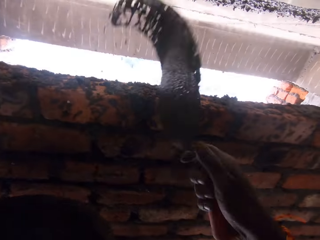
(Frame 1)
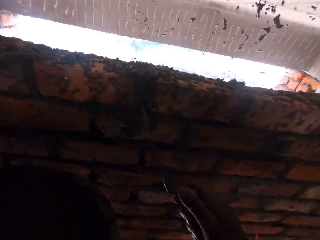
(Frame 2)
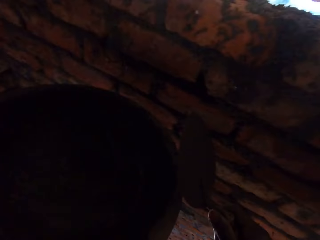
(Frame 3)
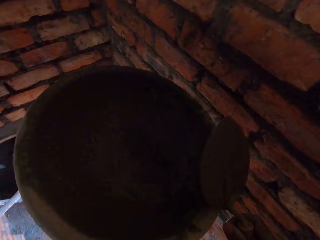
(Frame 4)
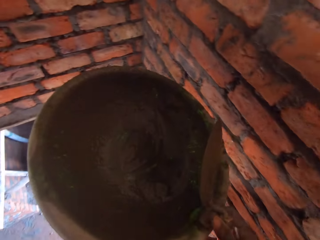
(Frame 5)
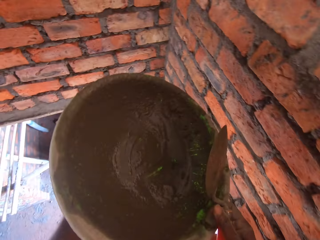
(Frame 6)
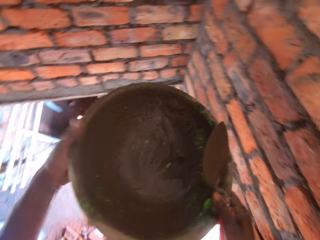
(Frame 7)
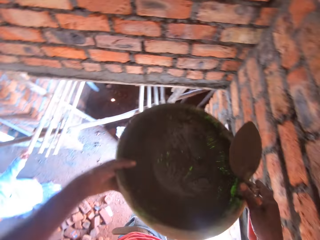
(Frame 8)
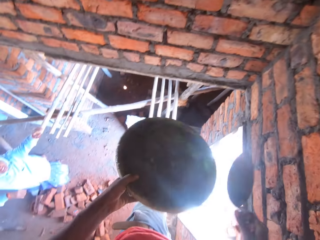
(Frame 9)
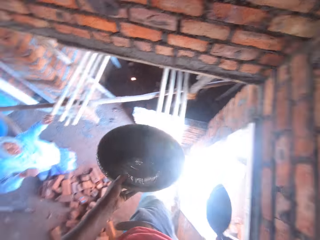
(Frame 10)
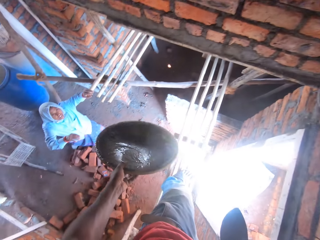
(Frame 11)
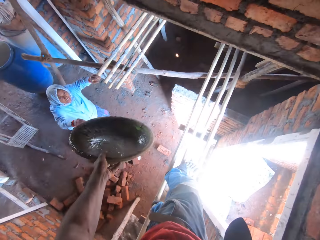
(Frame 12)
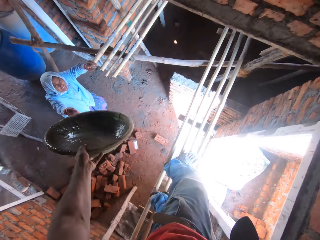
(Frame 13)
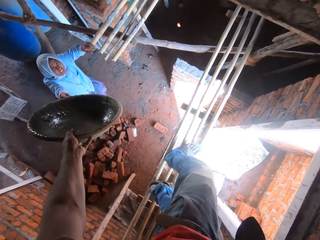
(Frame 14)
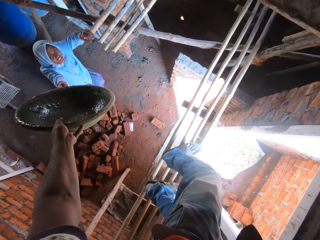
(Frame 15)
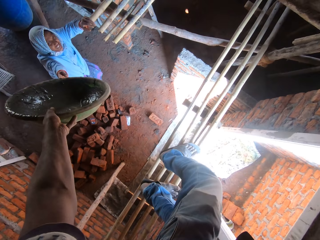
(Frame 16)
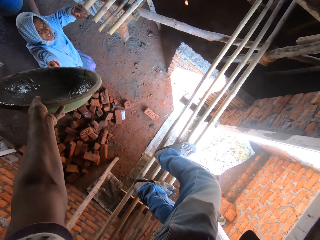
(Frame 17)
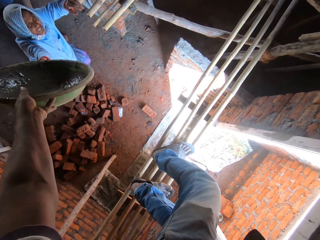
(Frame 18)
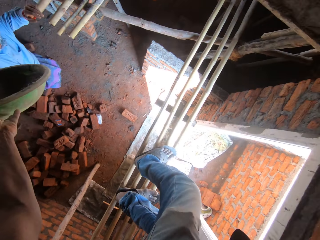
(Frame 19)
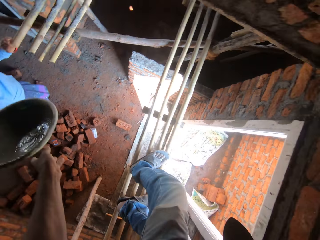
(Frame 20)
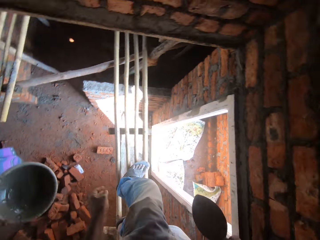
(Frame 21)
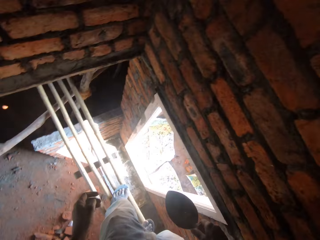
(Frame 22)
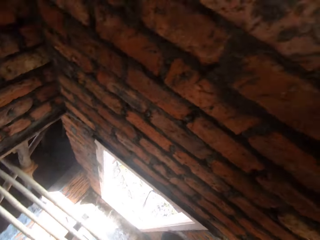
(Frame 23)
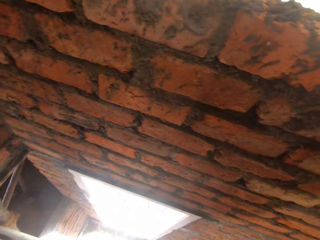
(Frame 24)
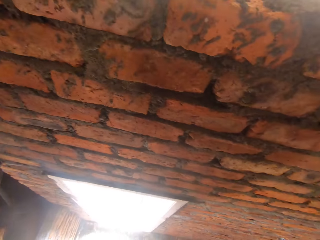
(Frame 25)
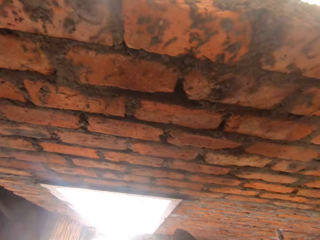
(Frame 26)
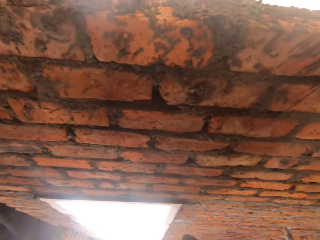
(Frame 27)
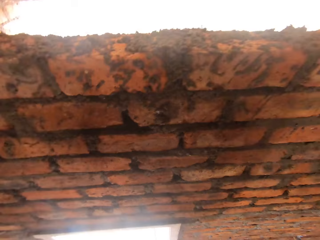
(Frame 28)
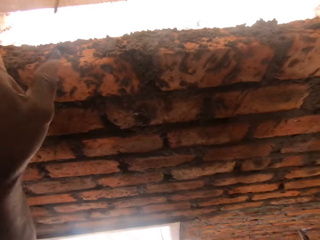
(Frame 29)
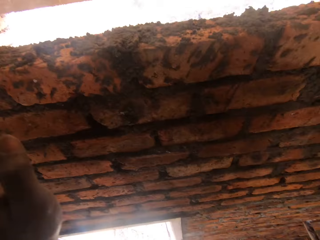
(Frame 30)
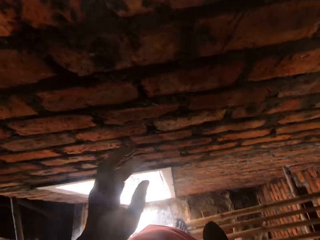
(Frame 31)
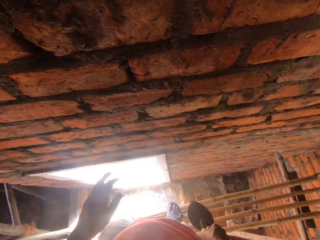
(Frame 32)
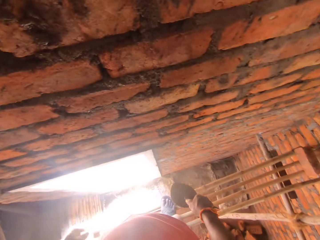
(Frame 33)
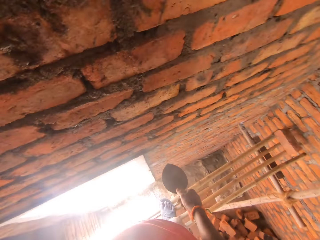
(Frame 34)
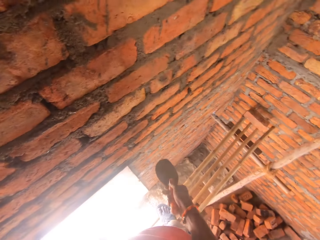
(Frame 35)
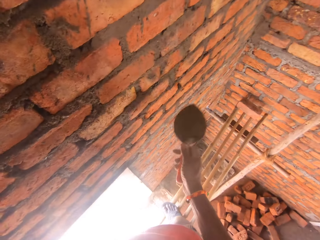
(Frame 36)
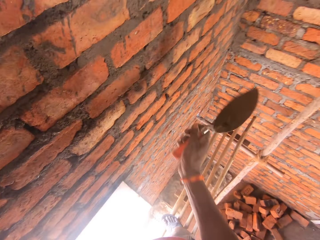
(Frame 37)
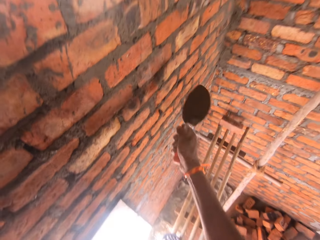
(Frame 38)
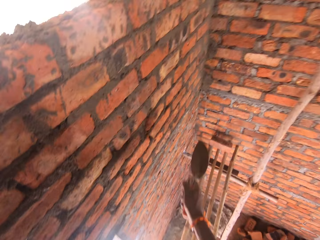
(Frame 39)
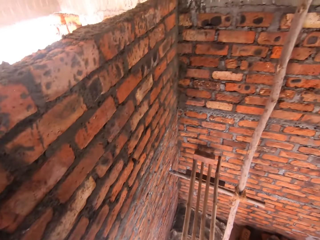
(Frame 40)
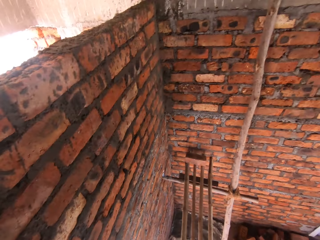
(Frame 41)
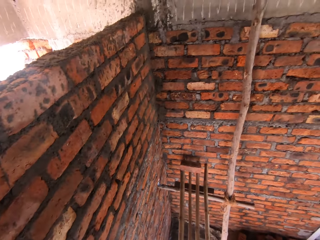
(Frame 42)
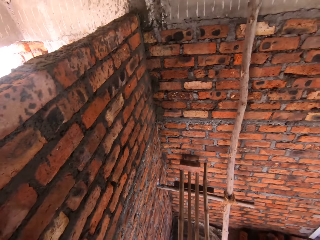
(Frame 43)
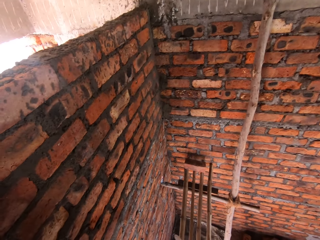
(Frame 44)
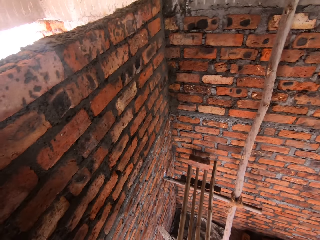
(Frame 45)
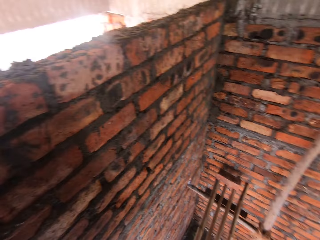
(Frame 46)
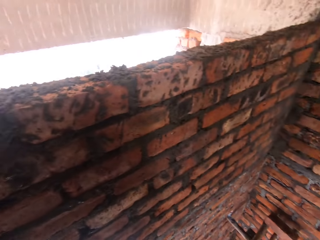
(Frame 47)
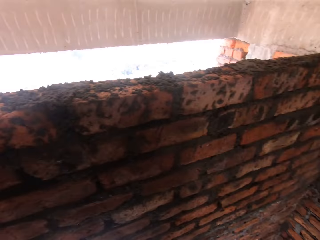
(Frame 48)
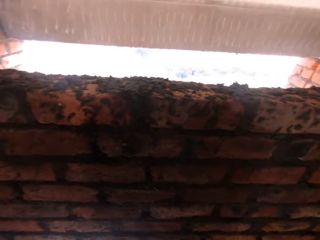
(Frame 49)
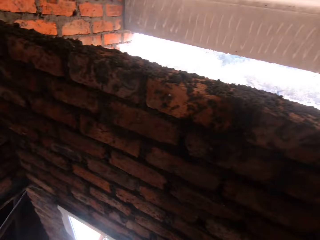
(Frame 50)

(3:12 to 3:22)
The camera wearer applies concrete on the ceiling. They give a woman a basin. The woman picks up the basin. The camera wearer turns. They look around. They shake the trowel. They apply concrete on the wall. They turn around.

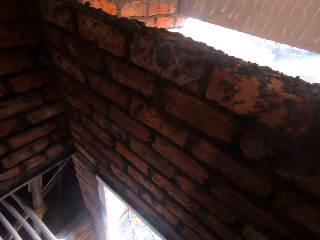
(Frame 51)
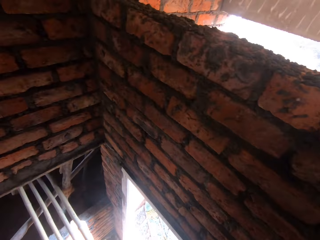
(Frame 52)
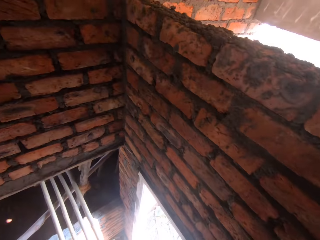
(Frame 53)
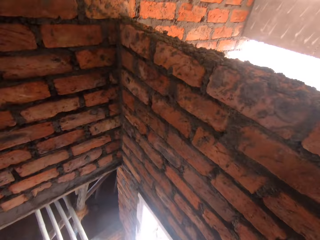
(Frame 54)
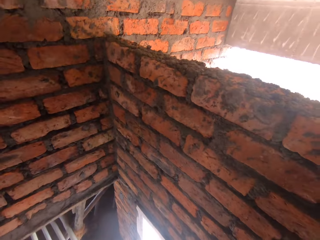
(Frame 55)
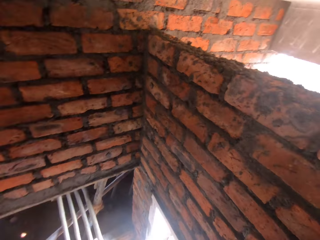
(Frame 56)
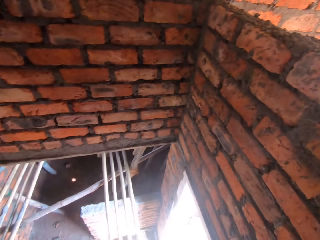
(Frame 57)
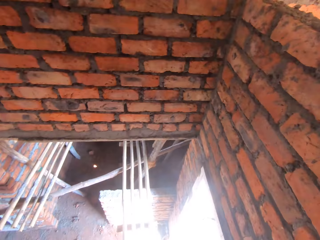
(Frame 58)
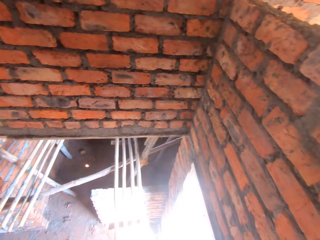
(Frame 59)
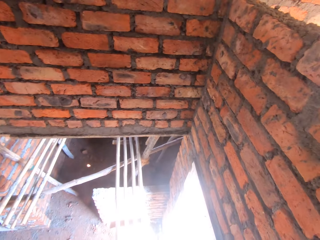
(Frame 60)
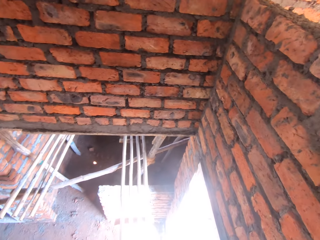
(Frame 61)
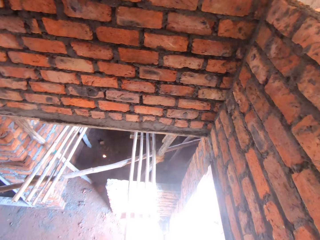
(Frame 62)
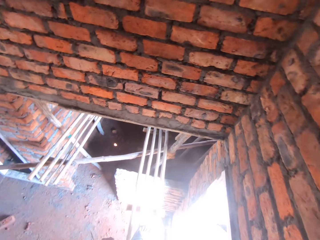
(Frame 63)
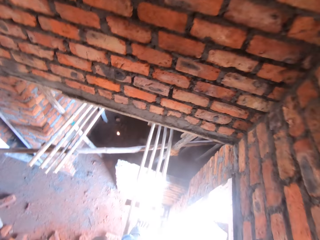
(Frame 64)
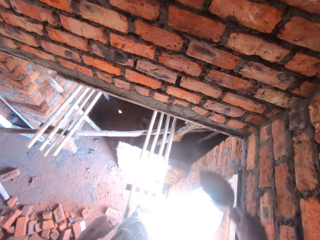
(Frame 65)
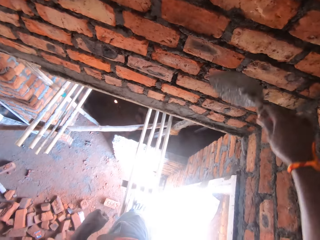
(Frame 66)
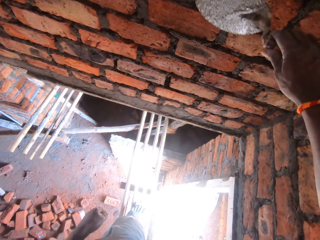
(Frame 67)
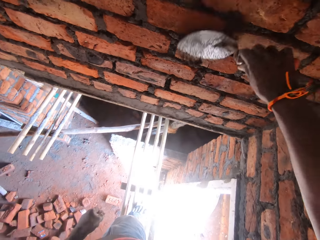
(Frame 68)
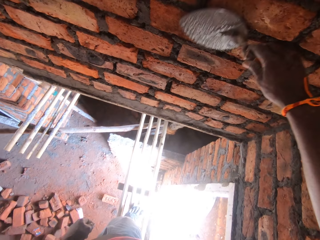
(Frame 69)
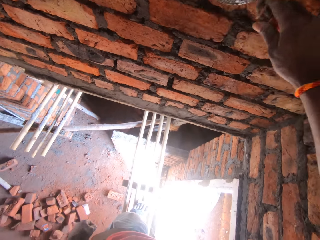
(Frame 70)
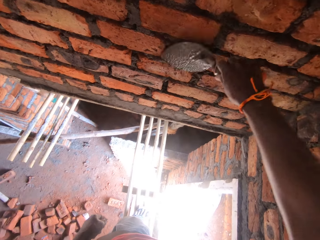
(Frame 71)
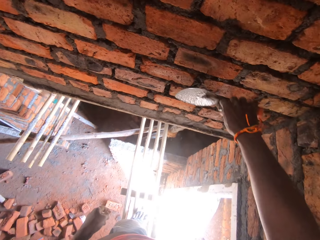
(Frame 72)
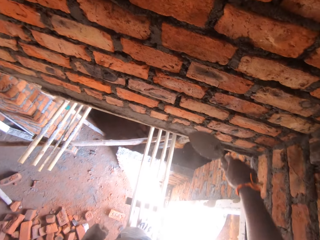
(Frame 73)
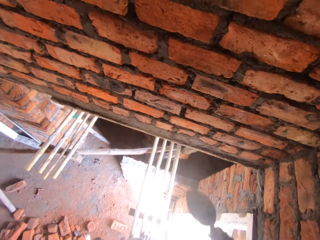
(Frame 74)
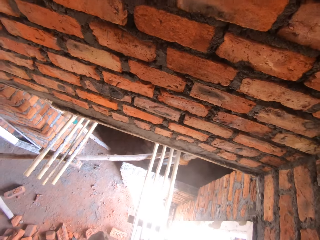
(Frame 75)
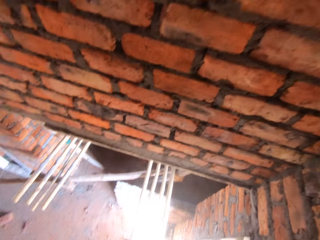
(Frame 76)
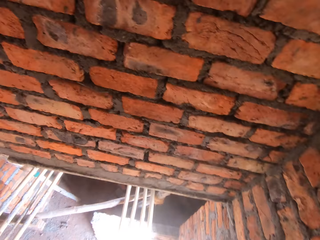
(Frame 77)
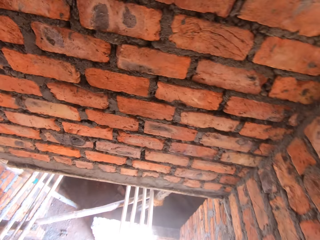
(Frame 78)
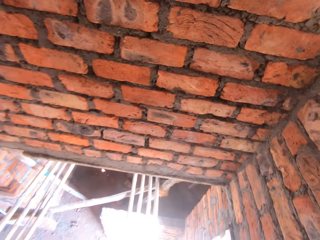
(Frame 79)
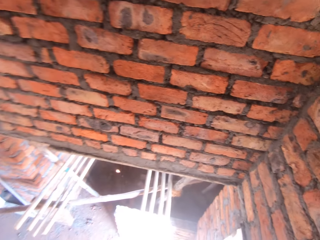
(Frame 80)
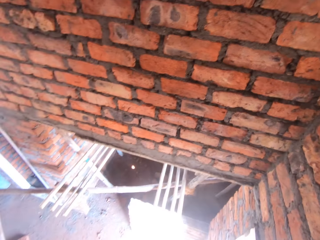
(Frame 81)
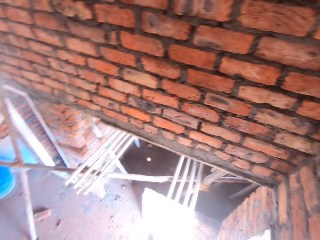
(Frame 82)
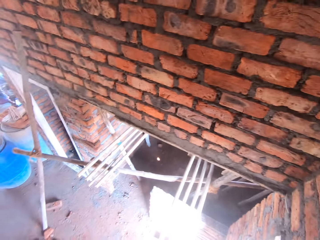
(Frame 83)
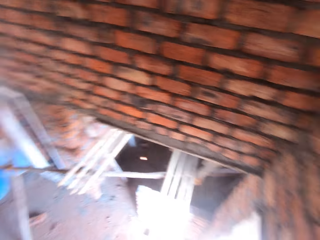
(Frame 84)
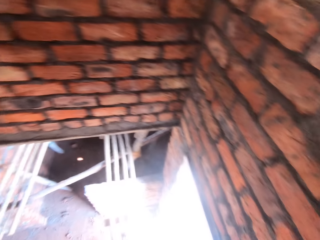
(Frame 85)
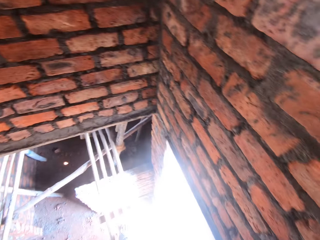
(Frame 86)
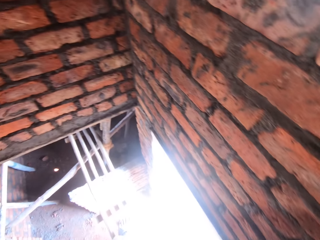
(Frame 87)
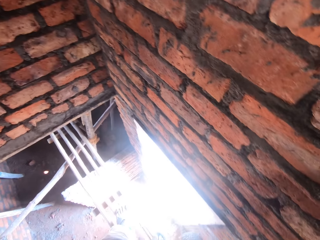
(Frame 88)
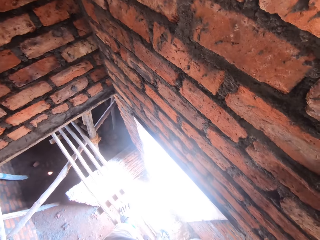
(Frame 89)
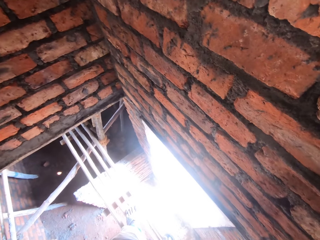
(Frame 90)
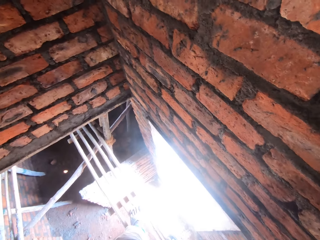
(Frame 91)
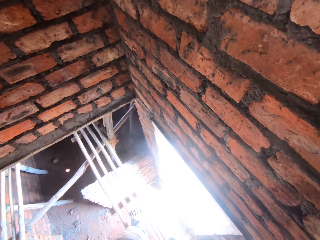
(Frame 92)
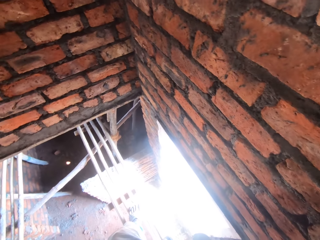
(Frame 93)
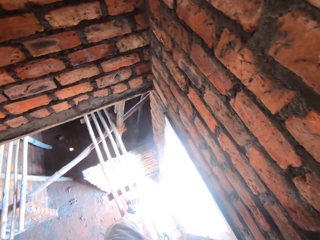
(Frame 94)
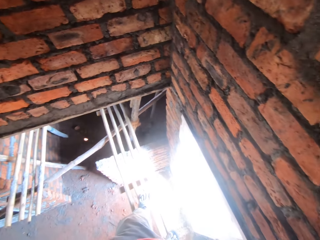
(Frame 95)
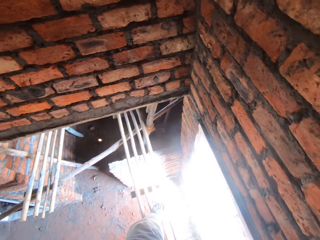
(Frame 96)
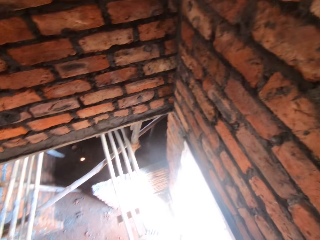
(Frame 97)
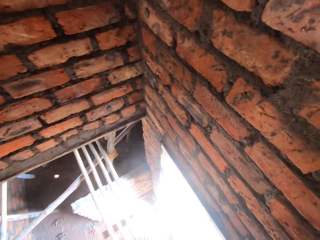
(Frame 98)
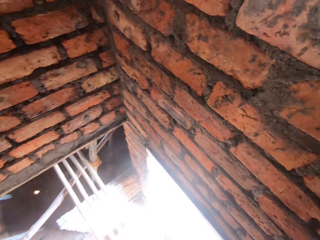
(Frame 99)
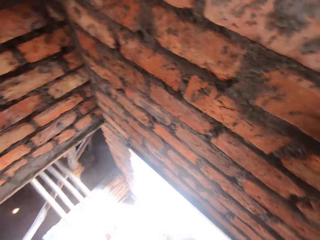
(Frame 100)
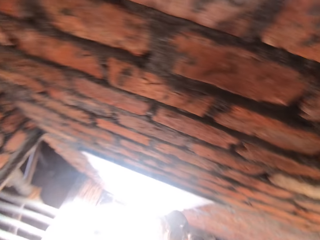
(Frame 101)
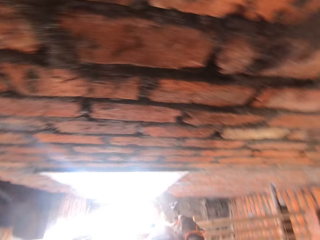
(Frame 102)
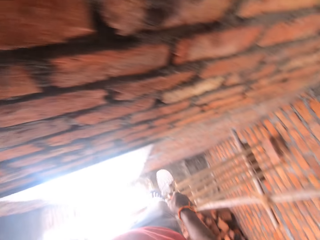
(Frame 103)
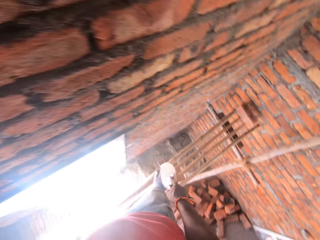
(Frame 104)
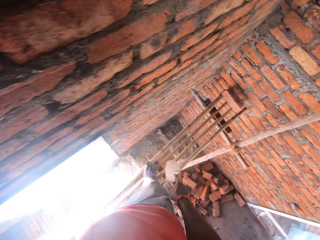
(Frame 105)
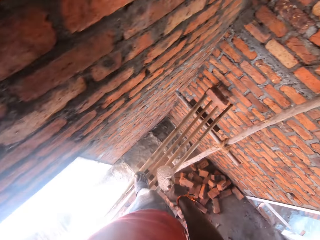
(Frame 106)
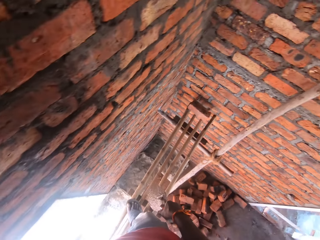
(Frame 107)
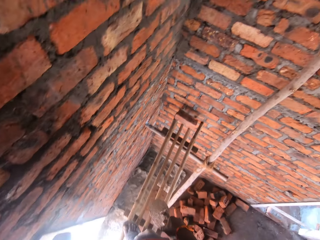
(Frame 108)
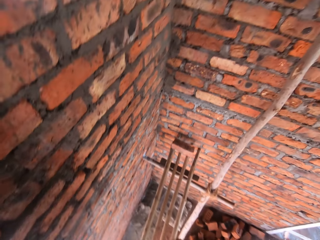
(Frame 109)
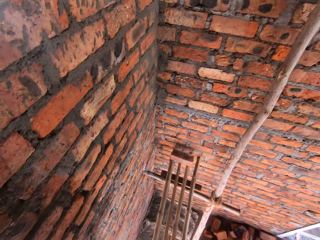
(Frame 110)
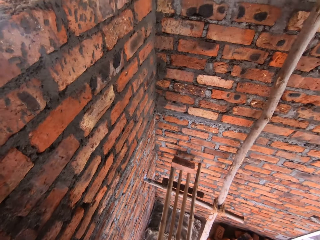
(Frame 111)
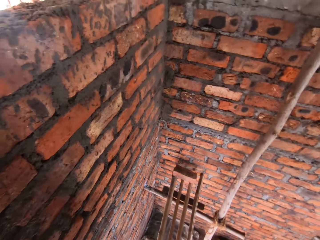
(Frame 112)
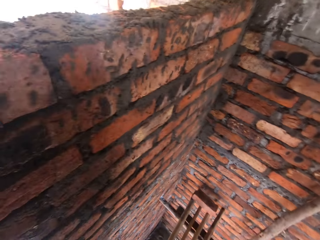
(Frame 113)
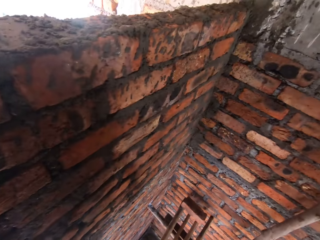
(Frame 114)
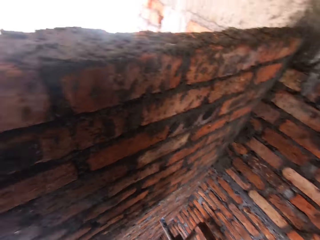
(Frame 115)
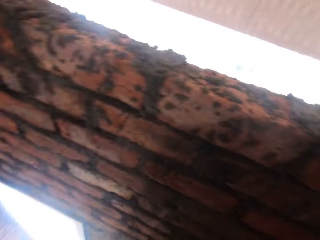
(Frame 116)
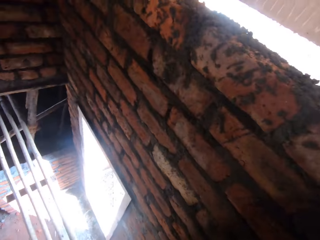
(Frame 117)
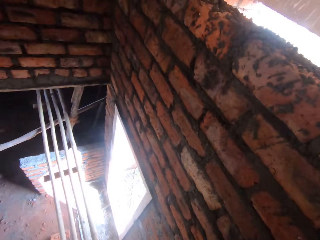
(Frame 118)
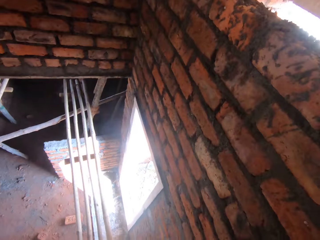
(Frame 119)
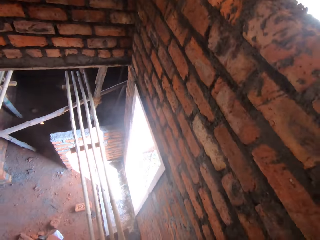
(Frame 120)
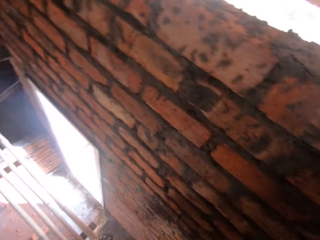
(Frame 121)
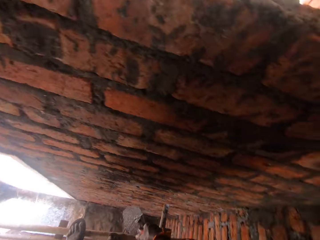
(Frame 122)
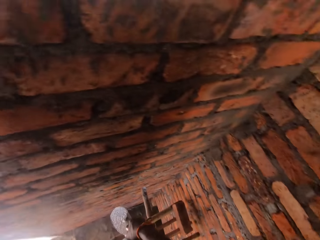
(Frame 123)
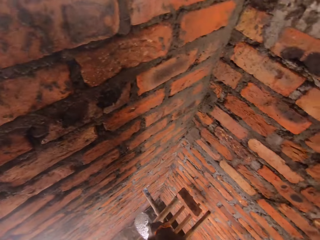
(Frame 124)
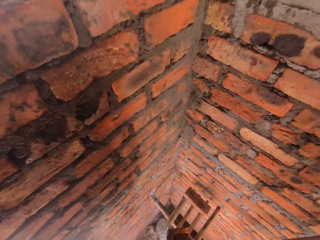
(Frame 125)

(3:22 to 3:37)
The camera wearer looks around. They remove excess concrete from the wall. They look around. They walk around the ladder. They look around.
